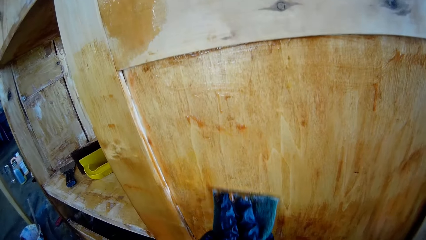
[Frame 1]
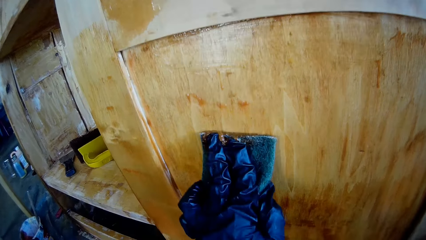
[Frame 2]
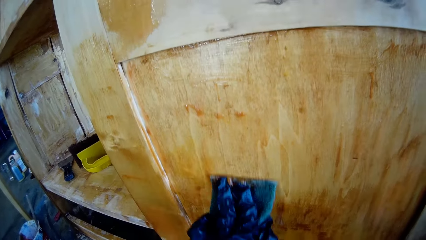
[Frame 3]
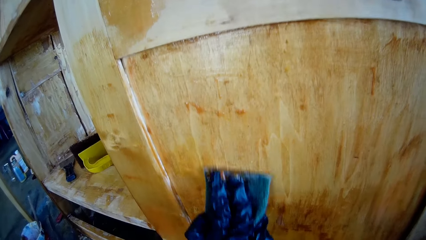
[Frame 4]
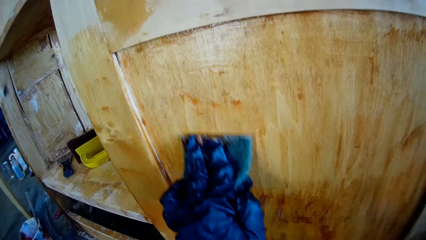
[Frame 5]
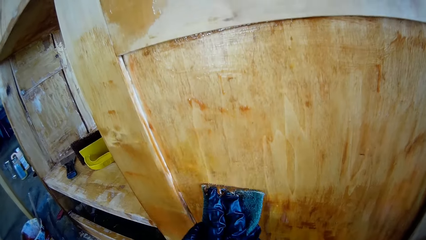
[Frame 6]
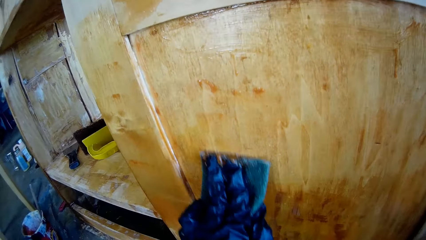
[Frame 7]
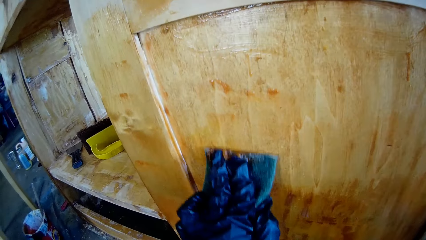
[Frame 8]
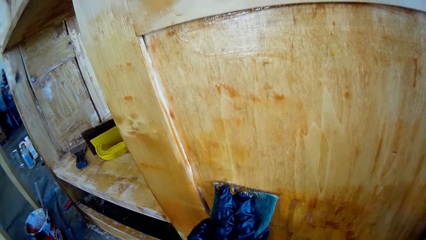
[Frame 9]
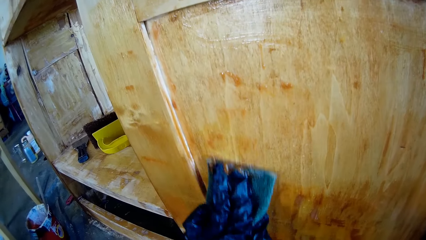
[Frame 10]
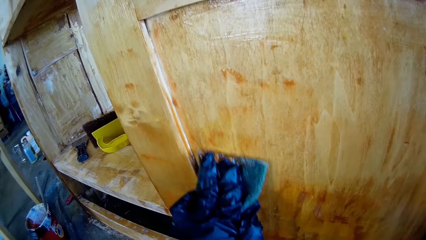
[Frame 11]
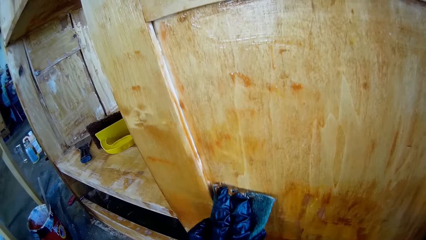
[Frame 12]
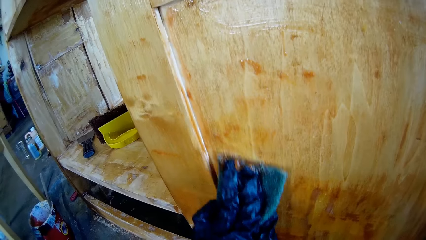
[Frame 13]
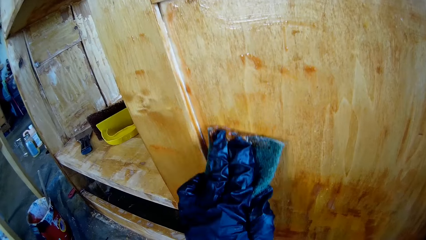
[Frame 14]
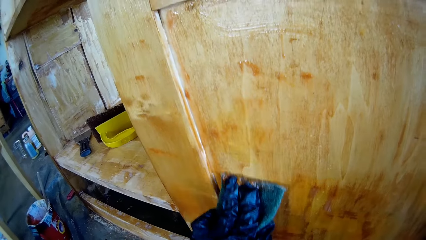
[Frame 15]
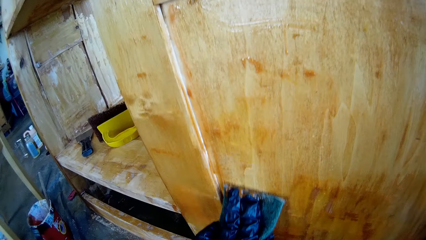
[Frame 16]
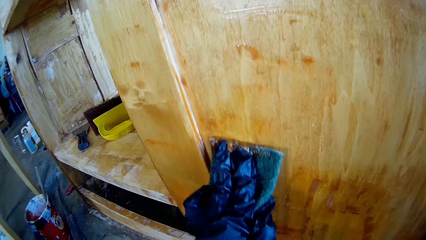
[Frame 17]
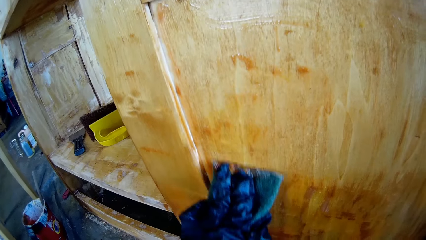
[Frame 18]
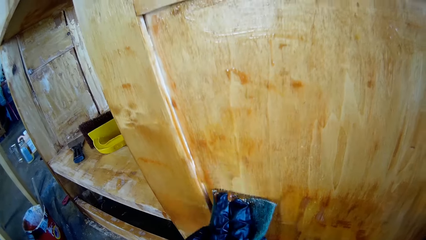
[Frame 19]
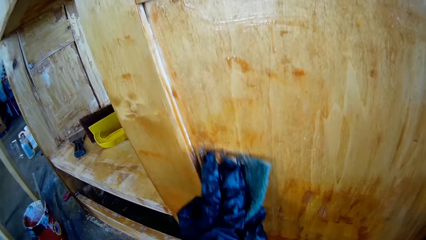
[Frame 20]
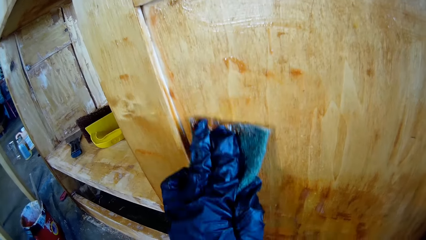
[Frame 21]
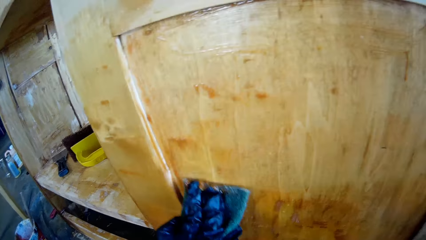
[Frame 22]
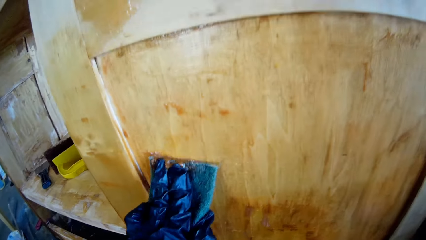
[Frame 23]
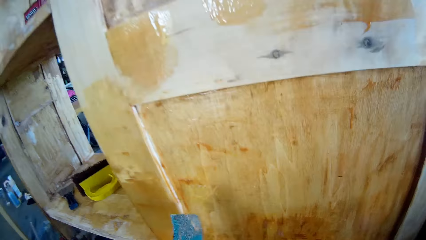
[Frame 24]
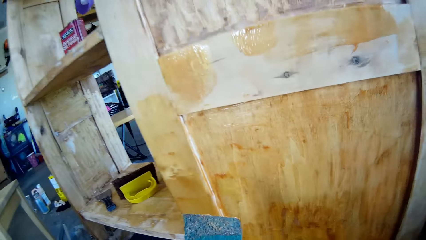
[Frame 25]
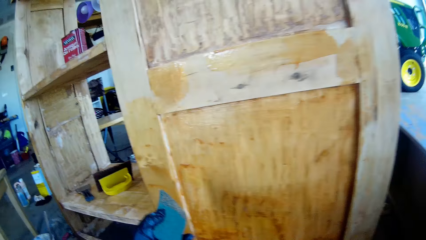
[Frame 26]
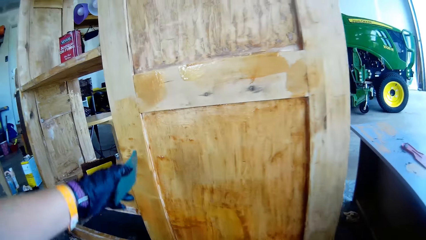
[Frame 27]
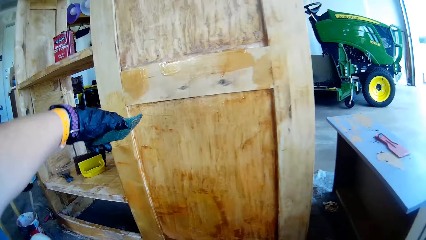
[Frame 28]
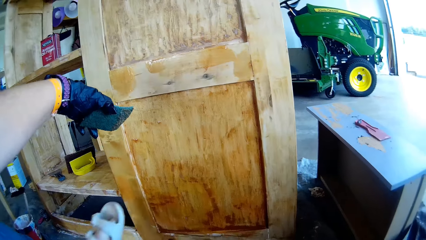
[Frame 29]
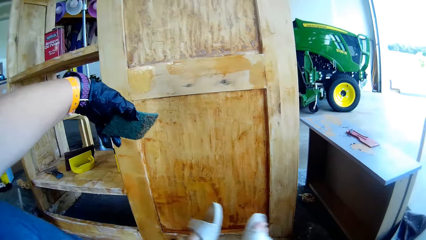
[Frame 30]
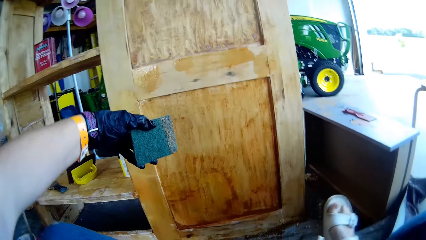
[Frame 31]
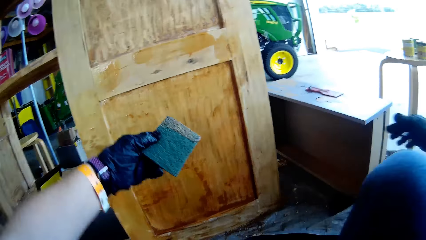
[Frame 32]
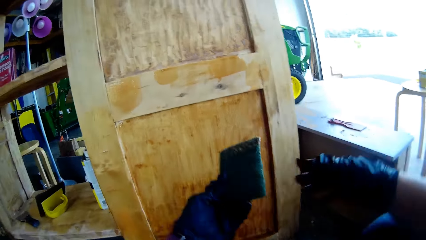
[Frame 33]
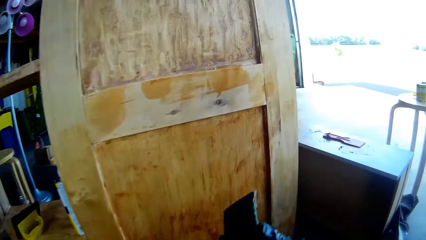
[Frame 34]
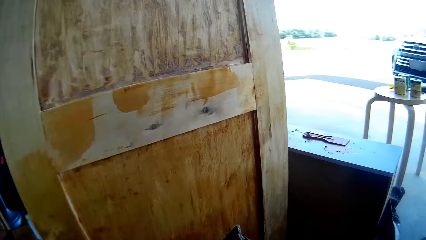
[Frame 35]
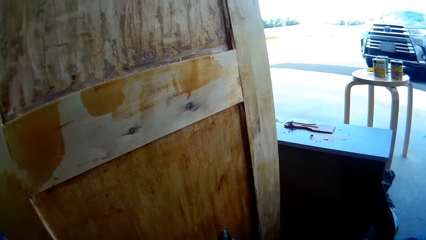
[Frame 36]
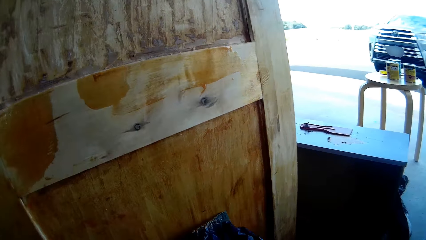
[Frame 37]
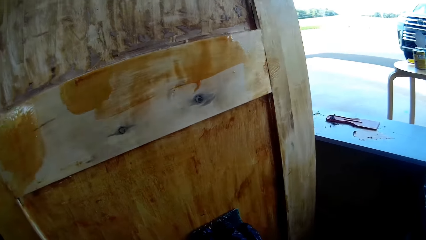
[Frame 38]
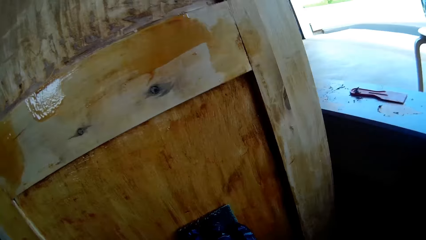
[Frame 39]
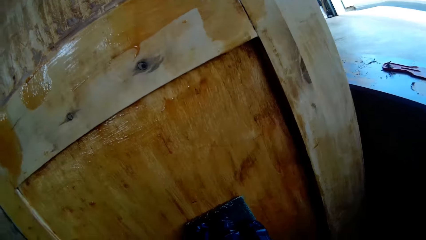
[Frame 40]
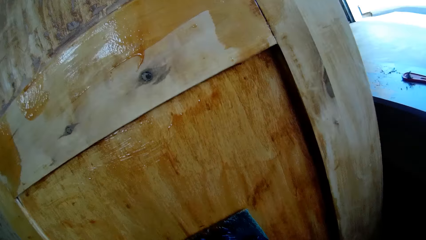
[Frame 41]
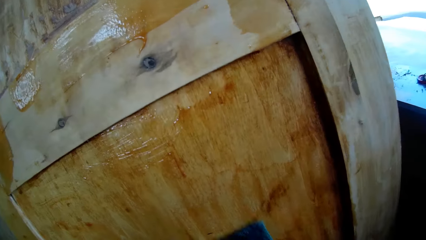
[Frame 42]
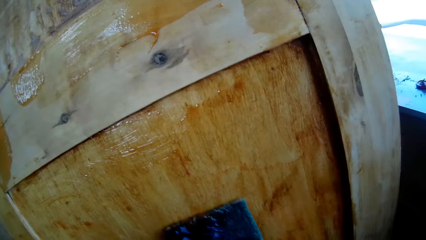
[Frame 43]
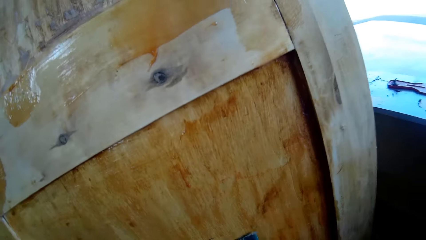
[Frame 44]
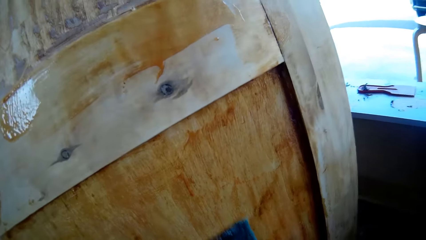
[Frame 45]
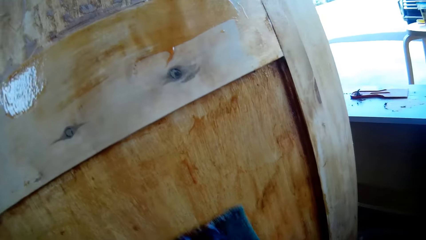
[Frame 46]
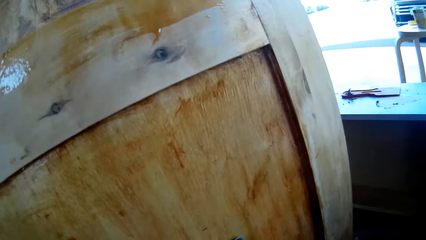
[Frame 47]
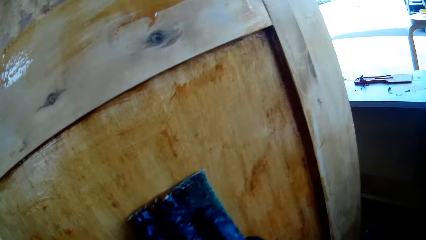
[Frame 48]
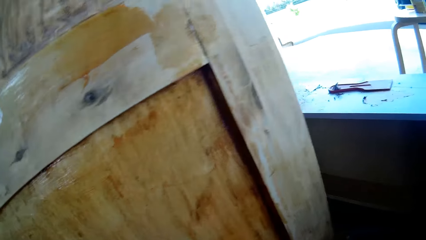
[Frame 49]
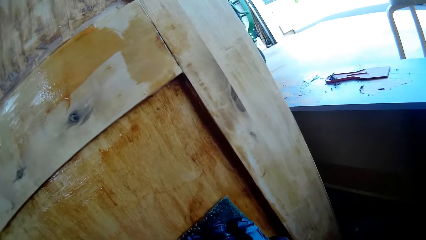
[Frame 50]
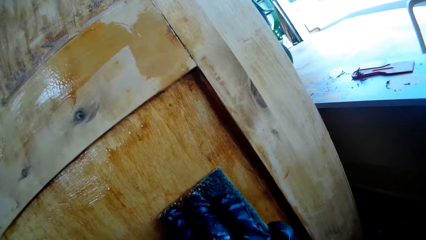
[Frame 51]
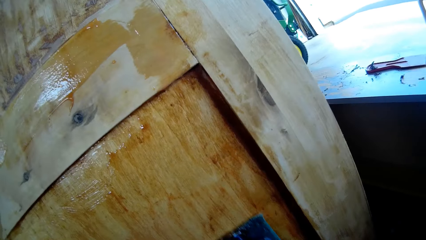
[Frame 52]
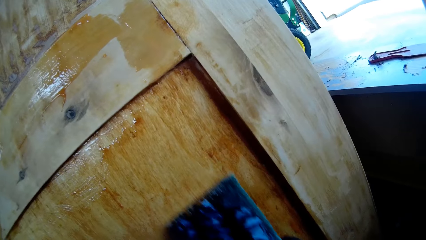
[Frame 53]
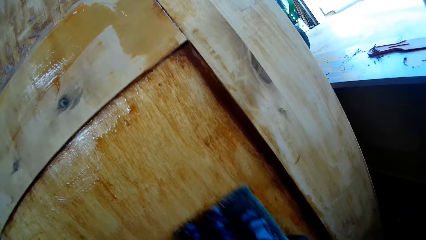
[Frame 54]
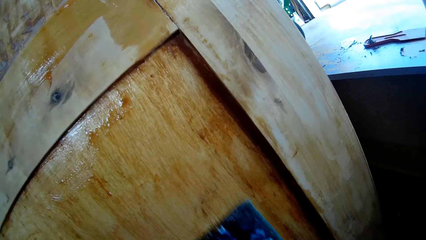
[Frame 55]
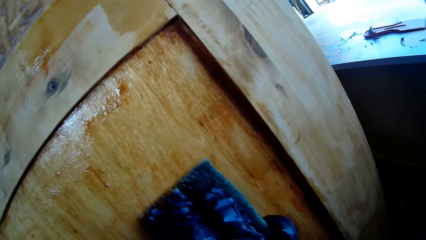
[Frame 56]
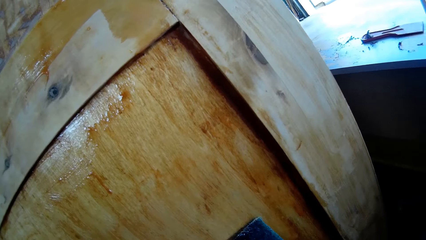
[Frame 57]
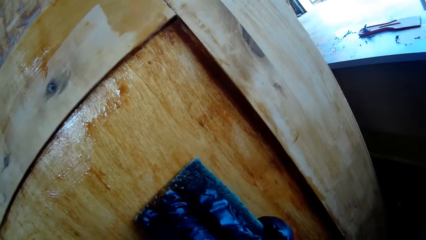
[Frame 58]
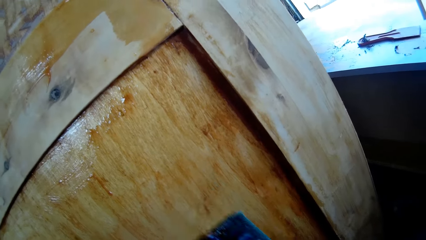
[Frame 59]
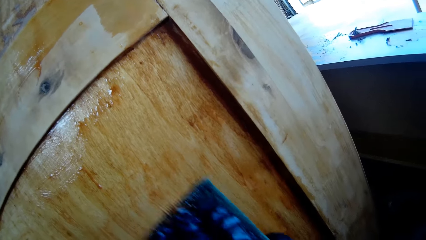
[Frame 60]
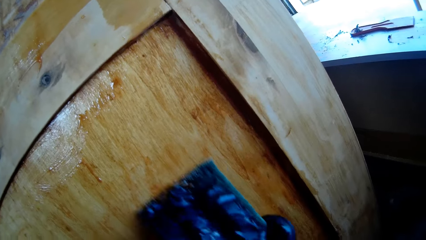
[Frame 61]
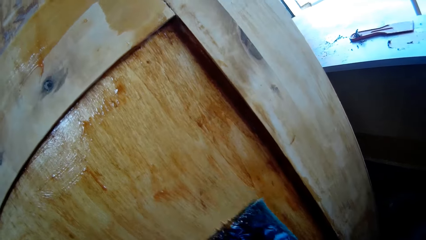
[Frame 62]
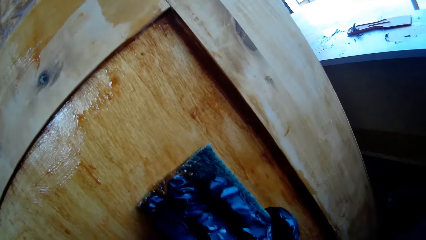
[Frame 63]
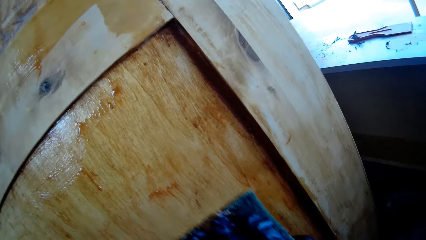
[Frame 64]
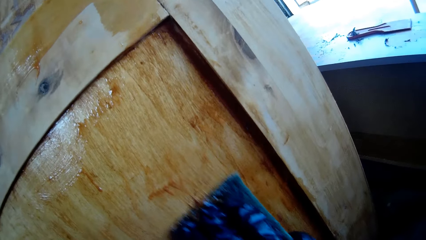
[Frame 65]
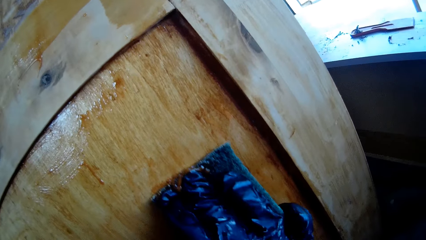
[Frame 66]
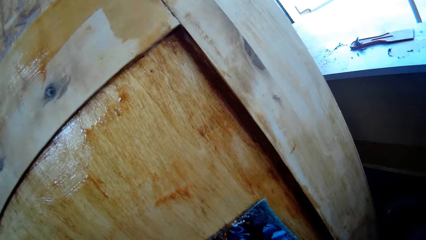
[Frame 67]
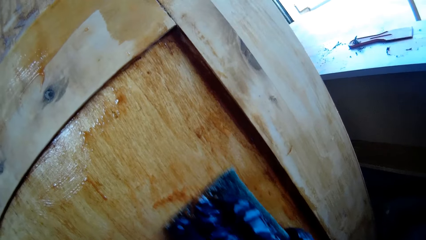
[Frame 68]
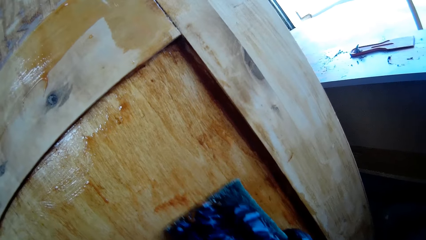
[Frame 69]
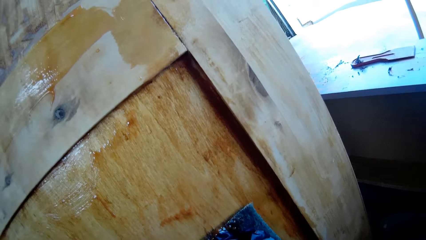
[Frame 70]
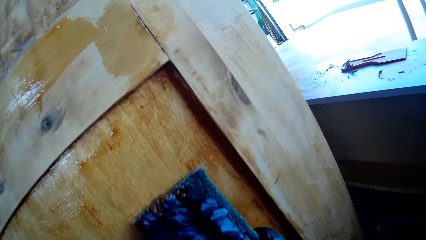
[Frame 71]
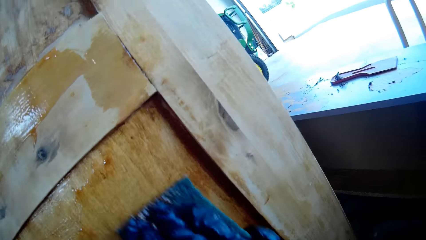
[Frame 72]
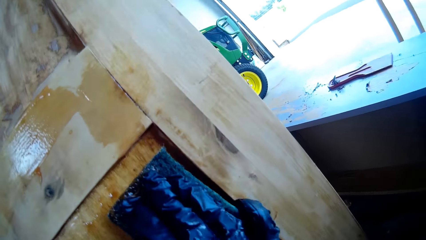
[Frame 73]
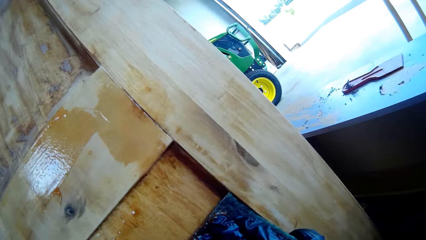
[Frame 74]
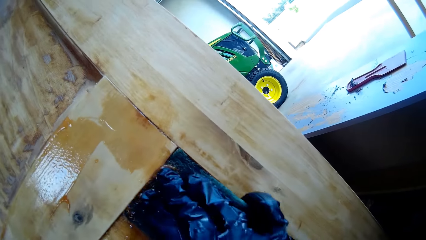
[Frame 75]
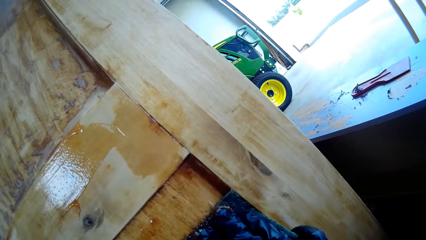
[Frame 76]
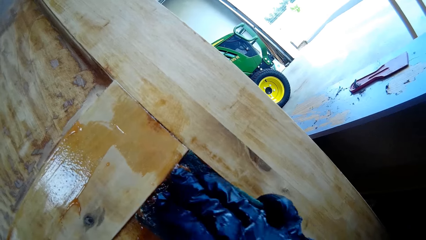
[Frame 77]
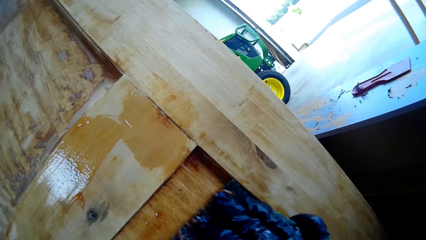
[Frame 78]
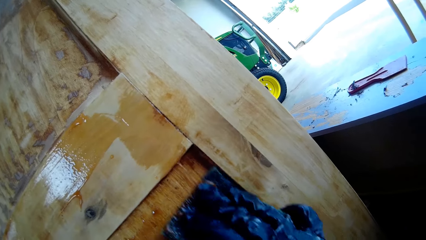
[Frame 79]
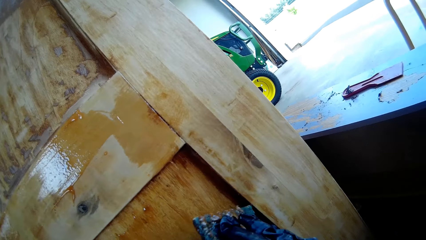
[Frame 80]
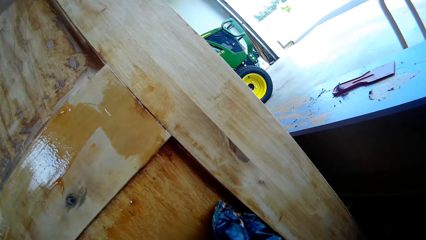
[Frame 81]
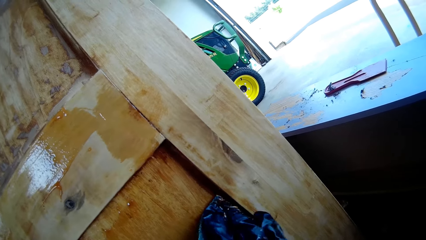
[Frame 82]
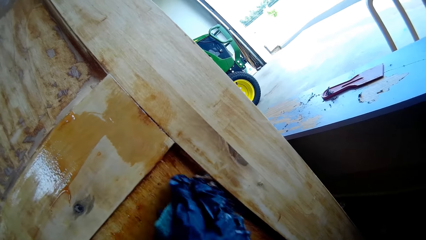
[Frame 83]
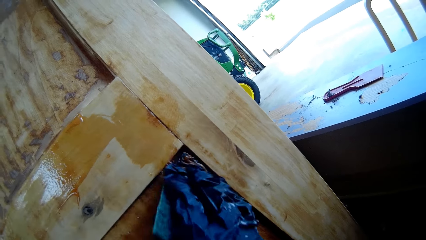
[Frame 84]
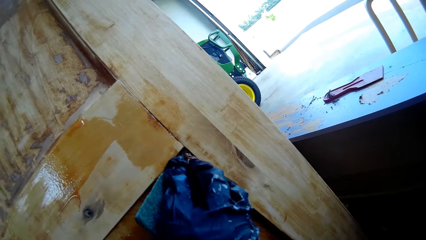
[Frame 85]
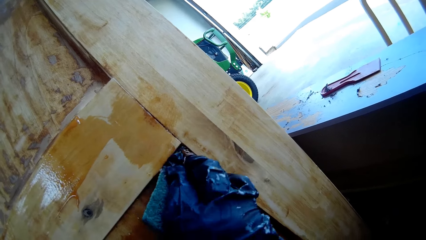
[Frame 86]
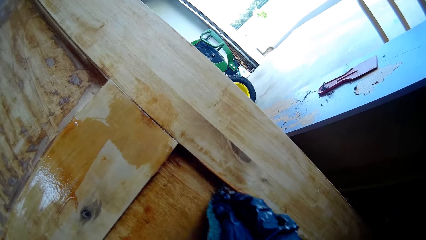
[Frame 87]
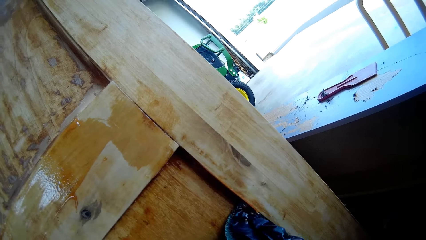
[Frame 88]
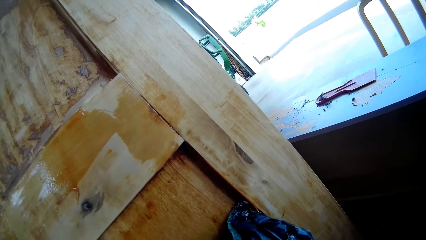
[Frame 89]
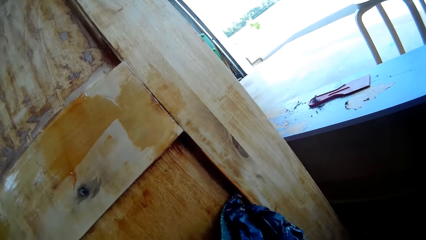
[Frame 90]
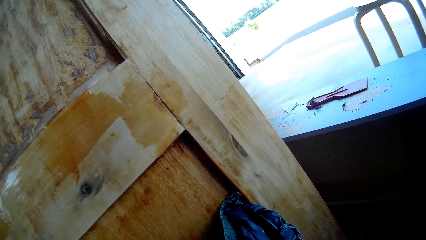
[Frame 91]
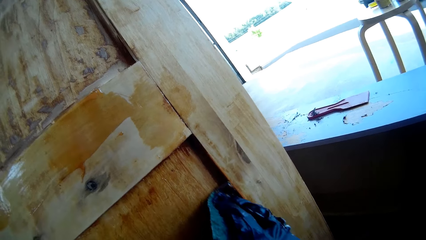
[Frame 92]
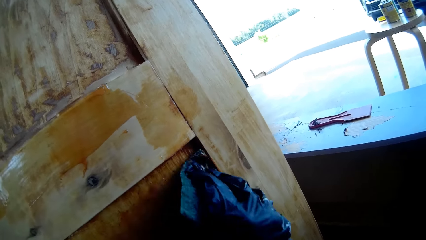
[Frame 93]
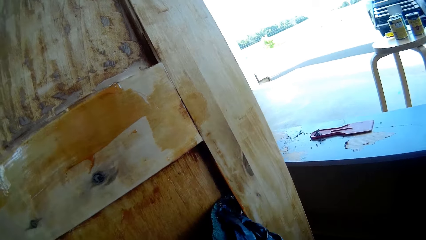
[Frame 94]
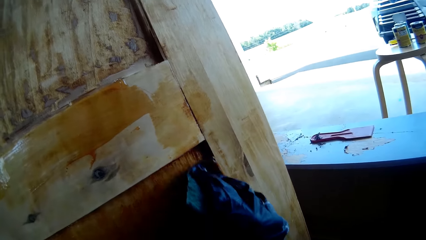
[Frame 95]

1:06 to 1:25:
The camera wearer passes the cleaning scrubber to the right hand. They scrub the cabinet.
